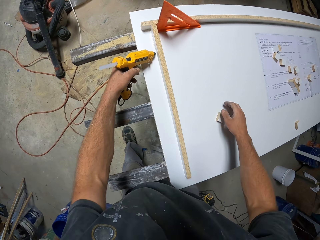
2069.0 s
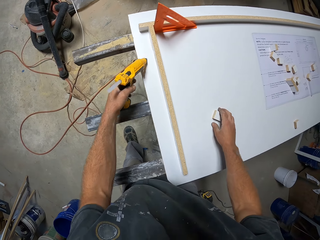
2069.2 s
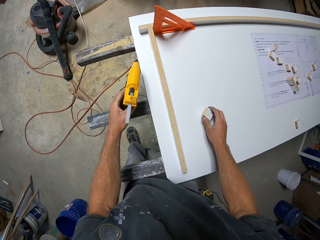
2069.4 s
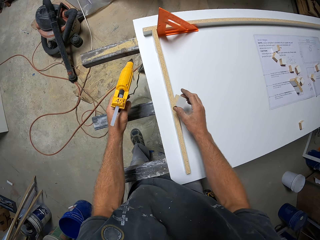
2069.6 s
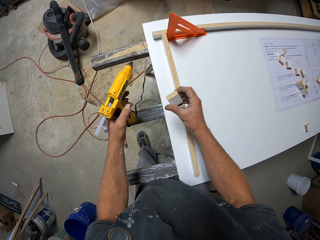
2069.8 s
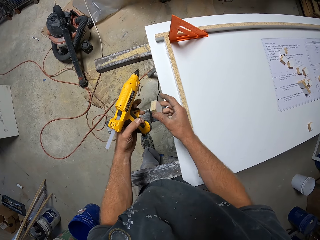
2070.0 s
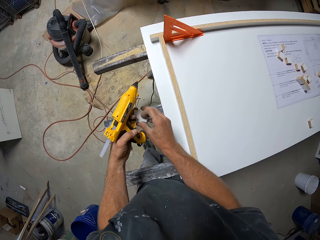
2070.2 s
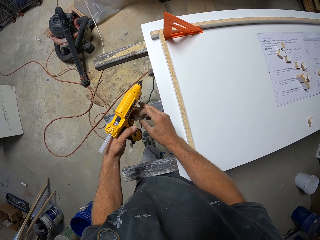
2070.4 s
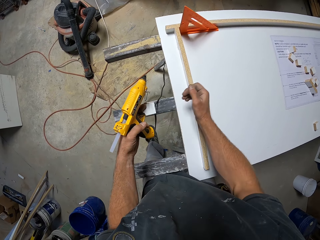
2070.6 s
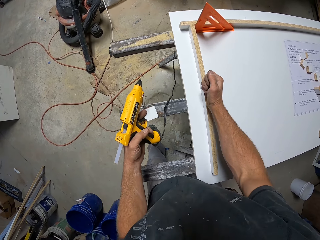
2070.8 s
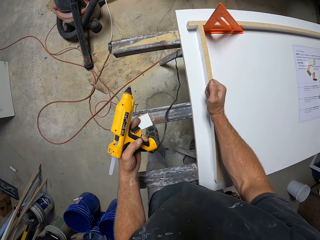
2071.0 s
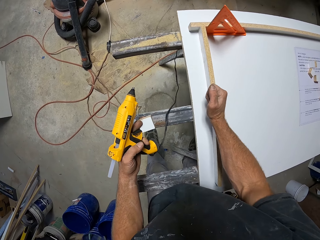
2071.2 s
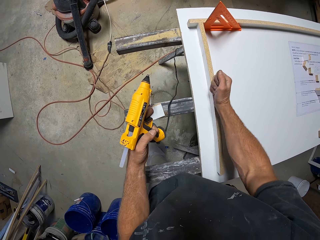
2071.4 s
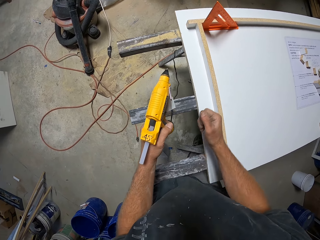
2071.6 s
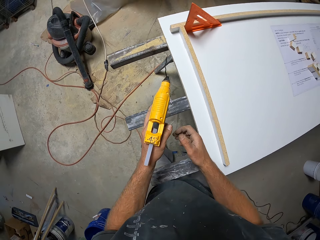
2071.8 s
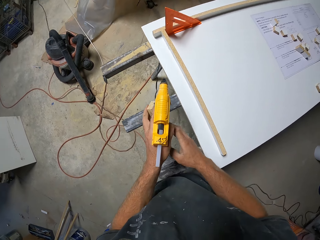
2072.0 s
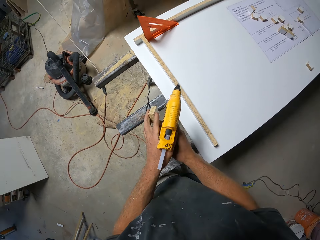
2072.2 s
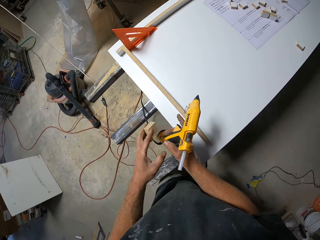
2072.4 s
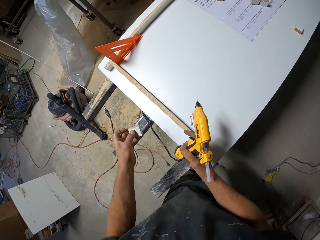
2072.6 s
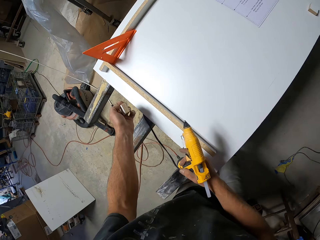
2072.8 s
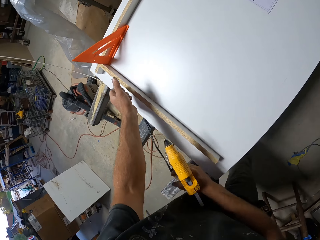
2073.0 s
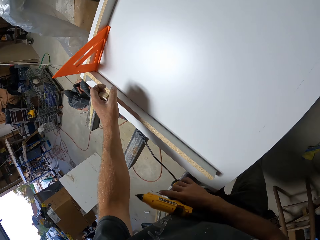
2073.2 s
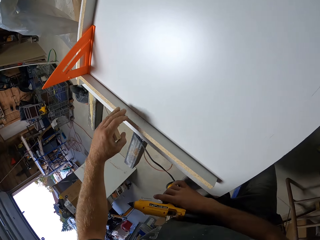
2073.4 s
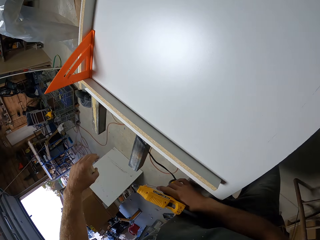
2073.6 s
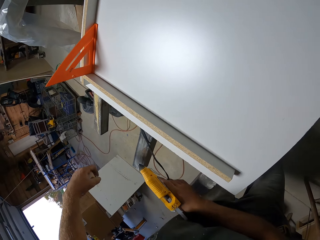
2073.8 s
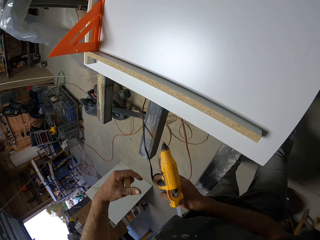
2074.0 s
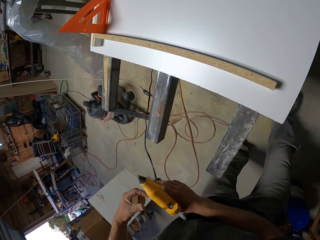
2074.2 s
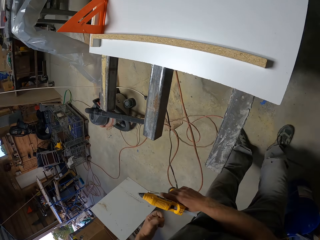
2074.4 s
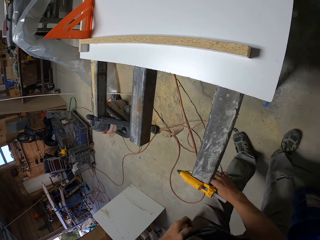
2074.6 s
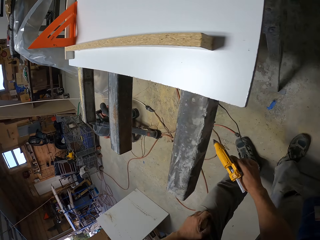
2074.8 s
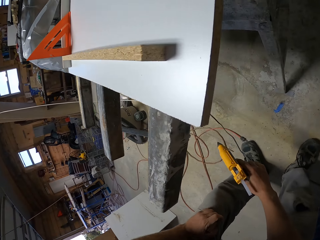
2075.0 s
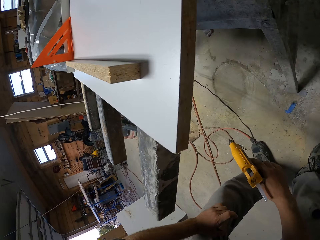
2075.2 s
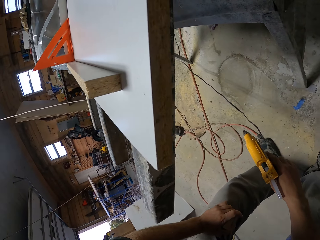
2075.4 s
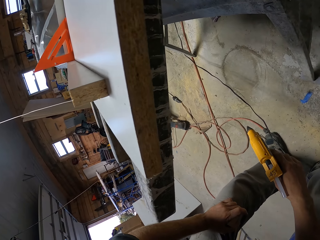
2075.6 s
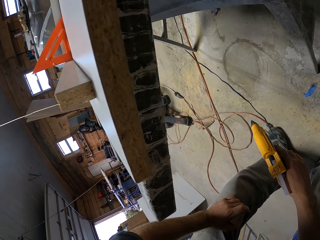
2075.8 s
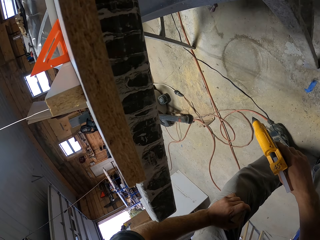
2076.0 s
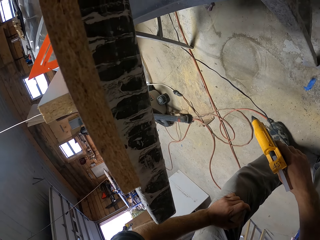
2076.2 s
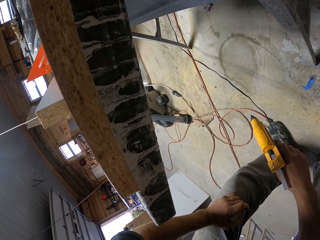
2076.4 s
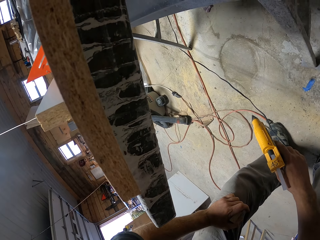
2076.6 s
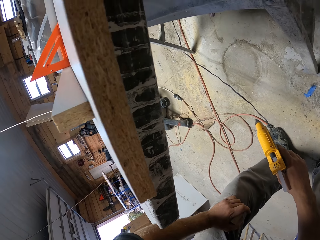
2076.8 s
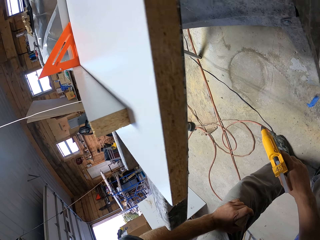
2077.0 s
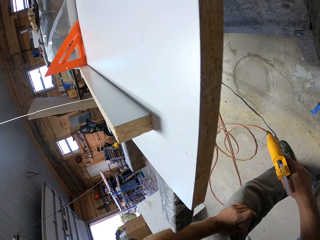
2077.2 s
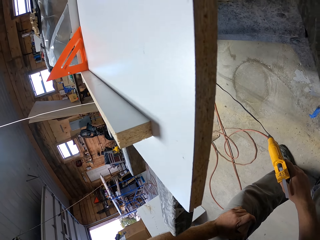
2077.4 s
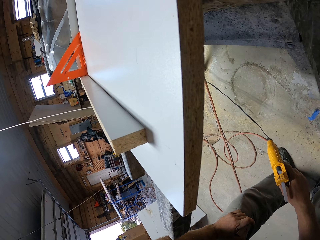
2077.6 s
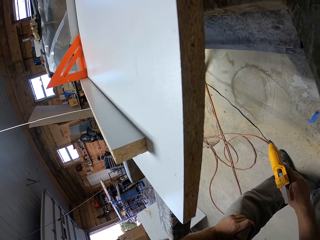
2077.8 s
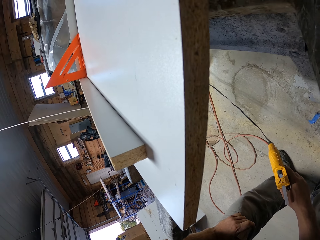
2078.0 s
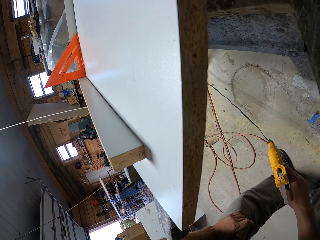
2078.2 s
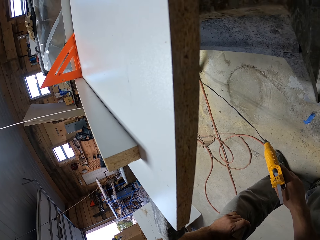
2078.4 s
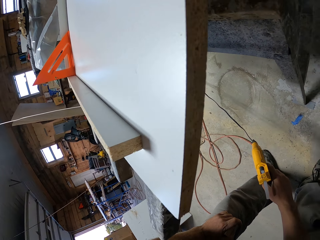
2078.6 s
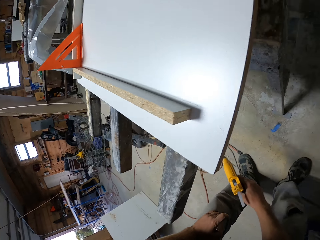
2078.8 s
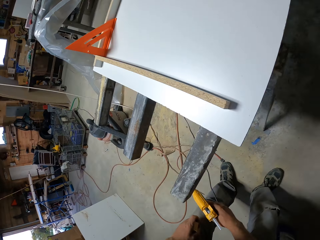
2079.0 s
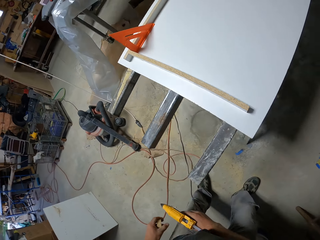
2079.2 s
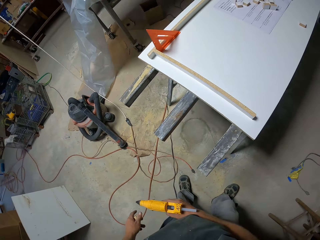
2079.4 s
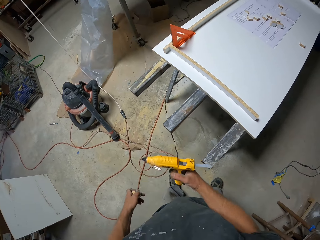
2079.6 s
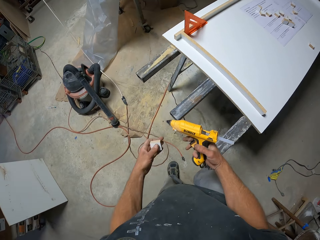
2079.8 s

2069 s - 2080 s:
The camera wearer picks up the piece of wood and transfers the piece of wood to his left hand. He hits the wooden frame with his hand. He presses the piece of wood. He transfers the hot glue gun to his left hand. He looks at the piece of wood.

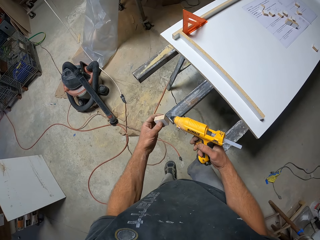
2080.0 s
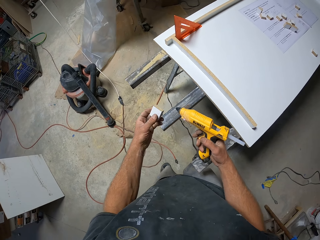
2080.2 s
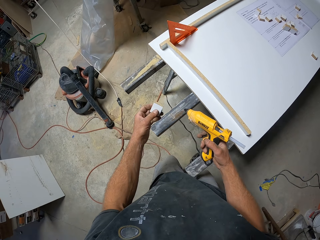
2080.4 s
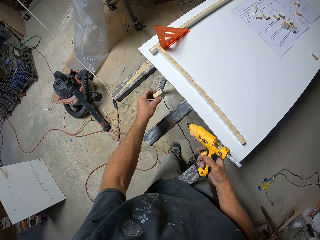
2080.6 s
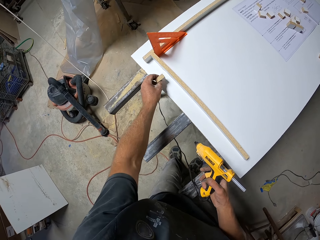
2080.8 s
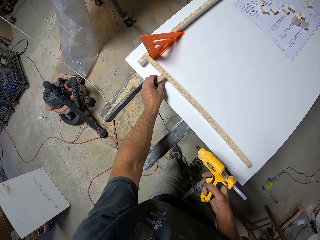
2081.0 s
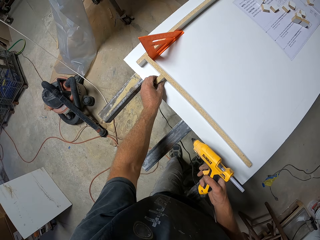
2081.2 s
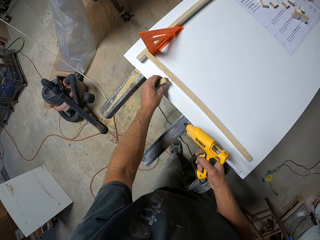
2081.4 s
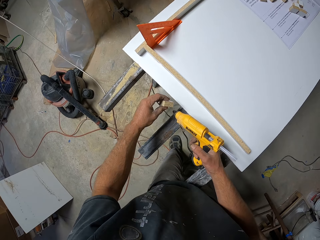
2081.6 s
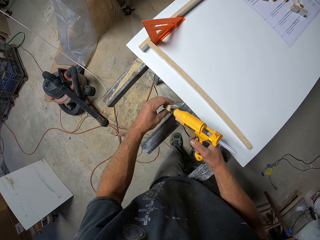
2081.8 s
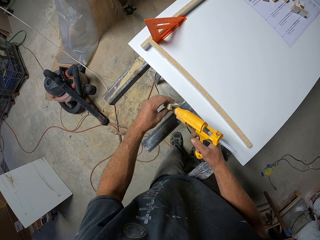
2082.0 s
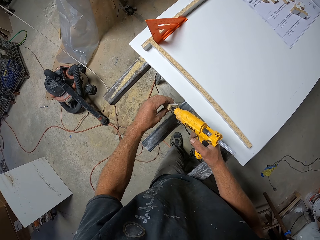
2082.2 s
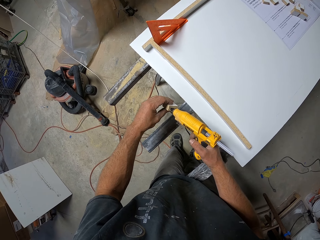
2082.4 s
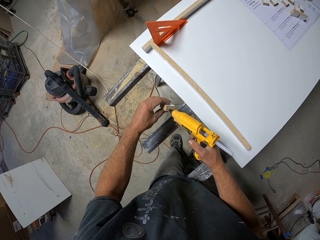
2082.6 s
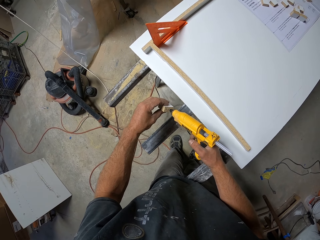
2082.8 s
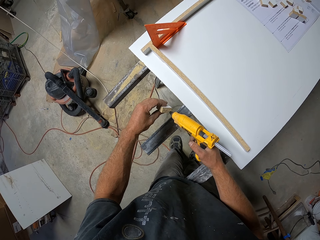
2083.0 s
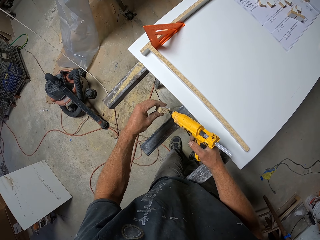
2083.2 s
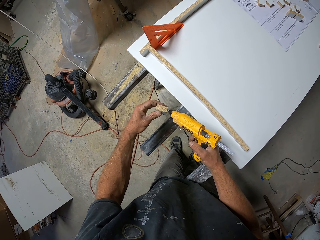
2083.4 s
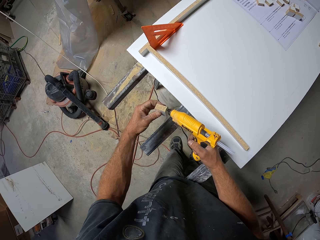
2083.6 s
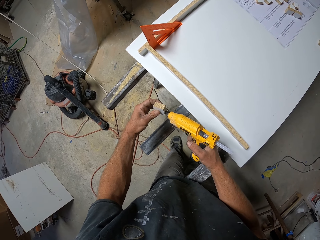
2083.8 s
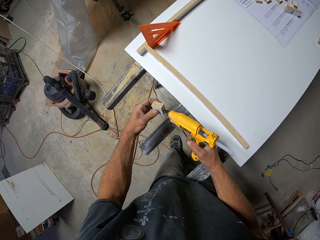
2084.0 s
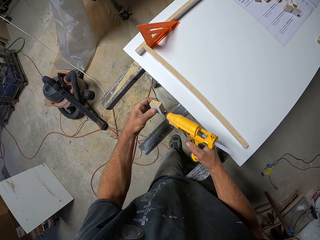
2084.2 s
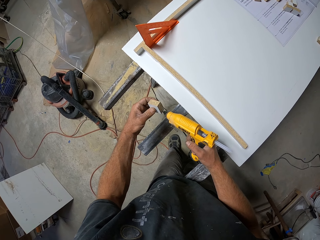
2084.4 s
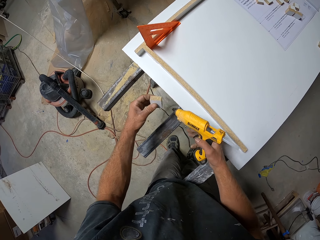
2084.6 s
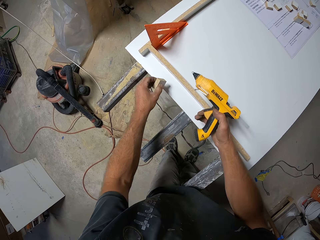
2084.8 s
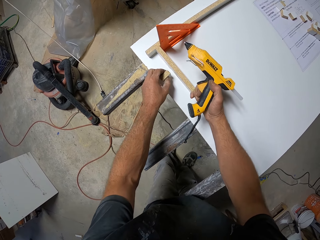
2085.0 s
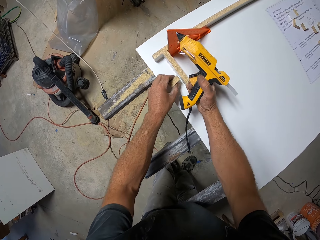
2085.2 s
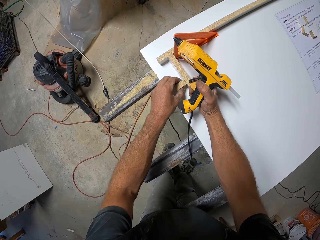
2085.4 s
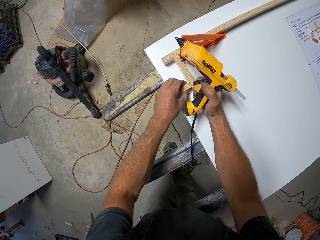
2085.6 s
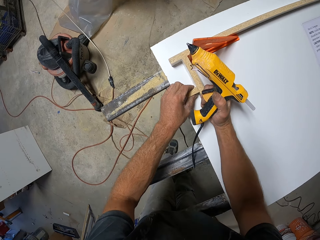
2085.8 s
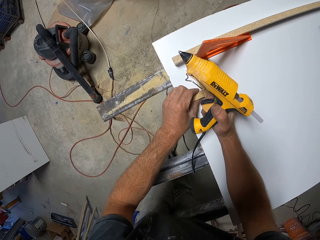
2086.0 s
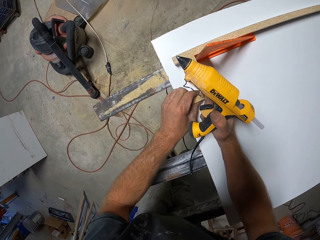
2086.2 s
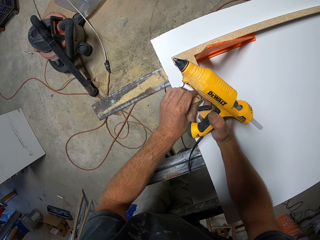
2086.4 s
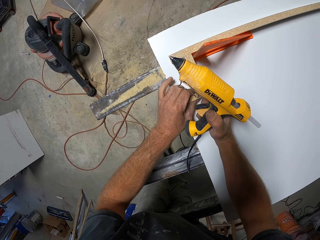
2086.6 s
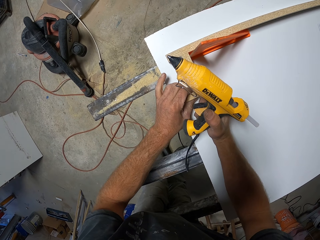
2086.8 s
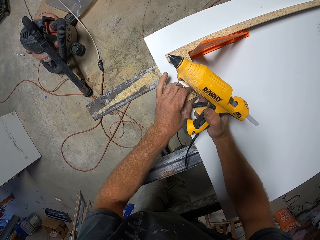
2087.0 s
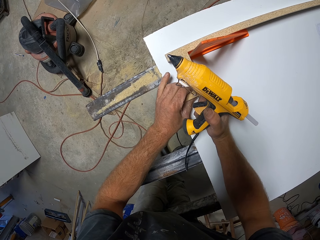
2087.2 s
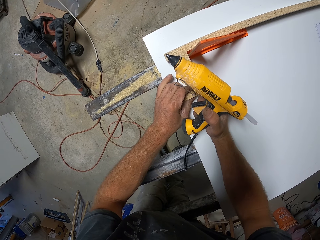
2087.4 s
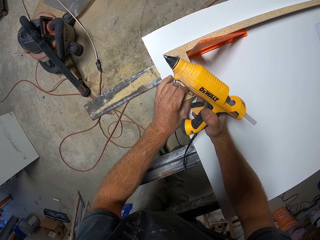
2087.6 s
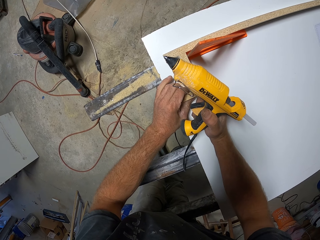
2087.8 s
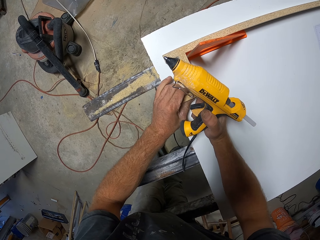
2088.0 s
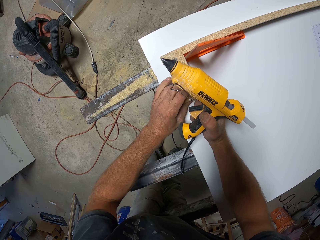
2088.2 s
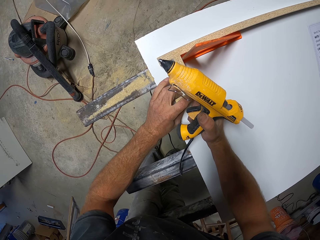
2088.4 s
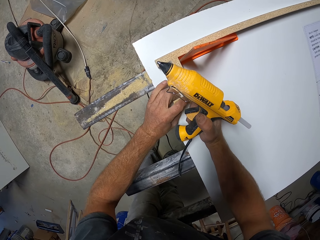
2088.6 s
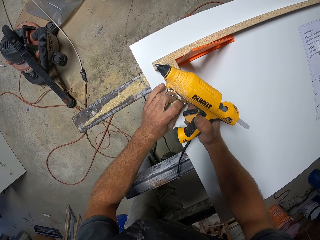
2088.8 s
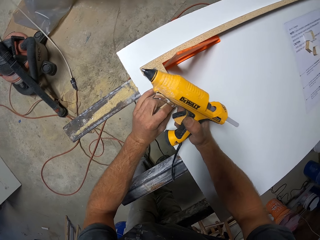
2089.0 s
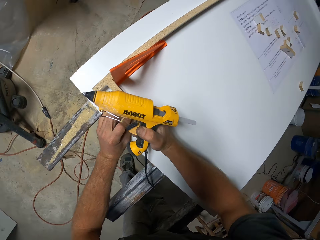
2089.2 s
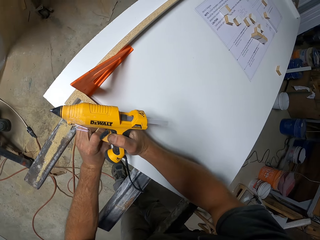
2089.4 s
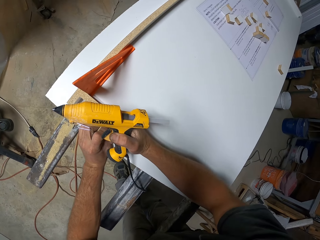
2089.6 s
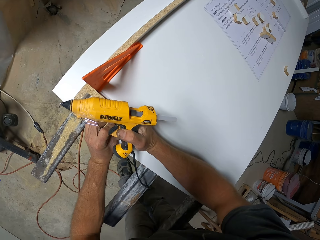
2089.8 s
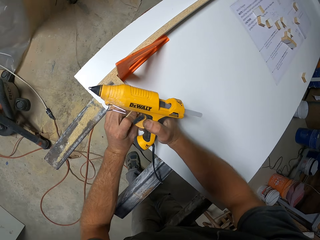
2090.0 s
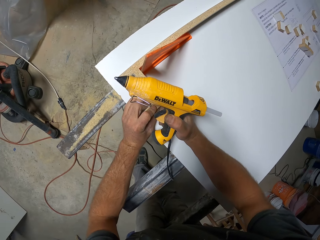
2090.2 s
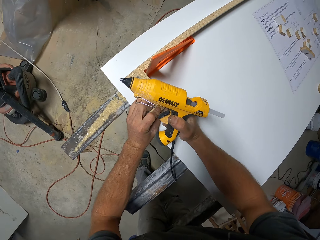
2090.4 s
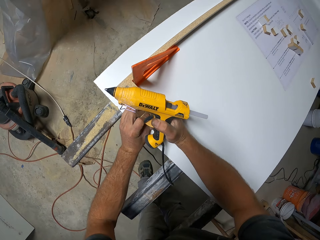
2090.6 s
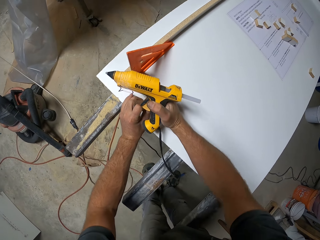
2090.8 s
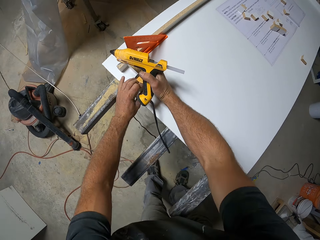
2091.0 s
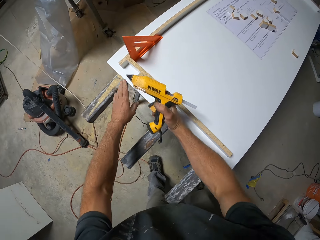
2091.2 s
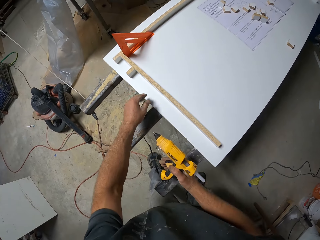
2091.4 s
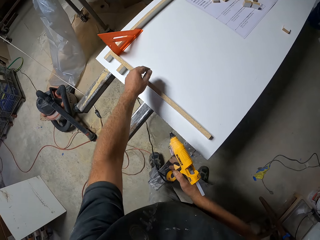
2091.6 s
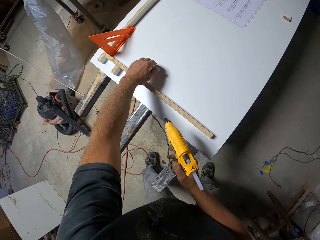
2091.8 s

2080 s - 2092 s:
The camera wearer applies glue on the piece of wood and attaches the piece of wood to the wooden frame. They apply glue on the piece of wood with the glue gun. They attach the piece of wood to the wooden frame.
